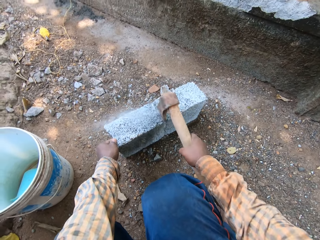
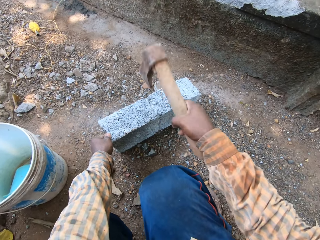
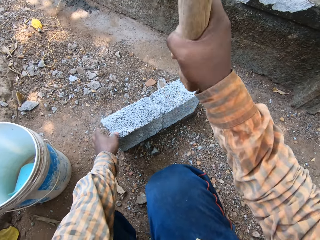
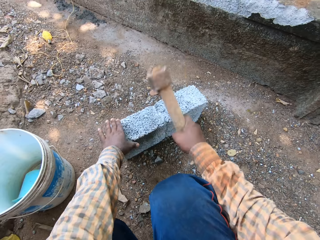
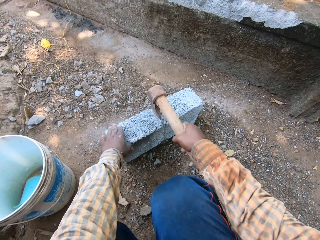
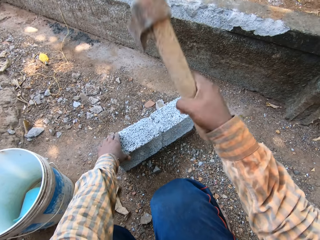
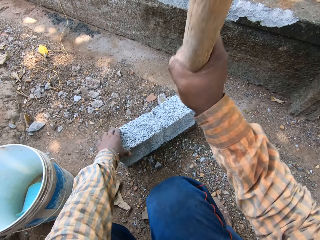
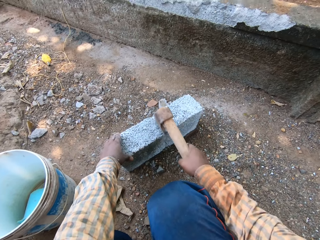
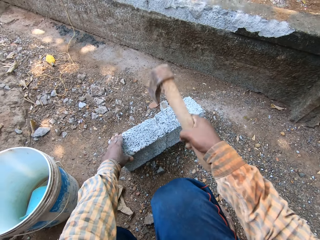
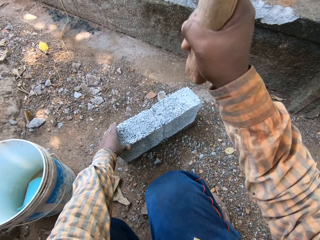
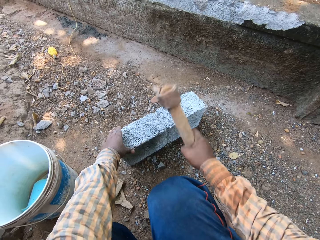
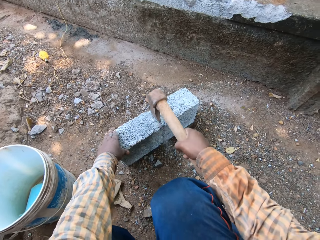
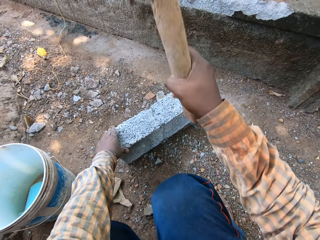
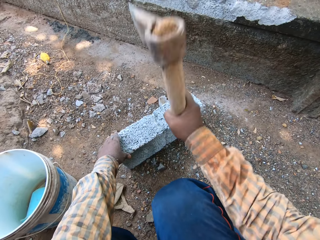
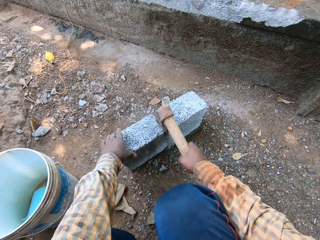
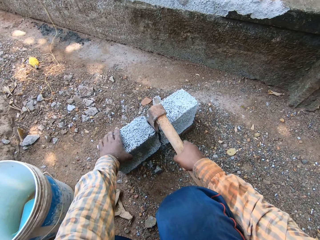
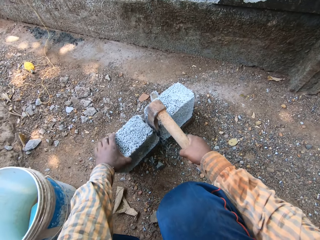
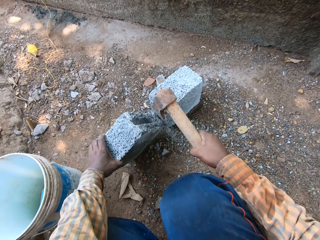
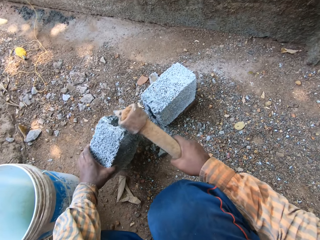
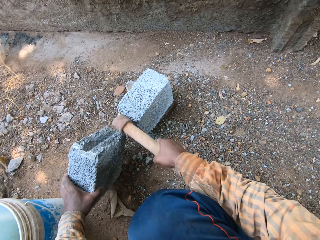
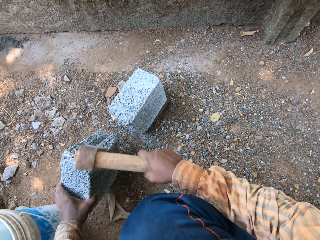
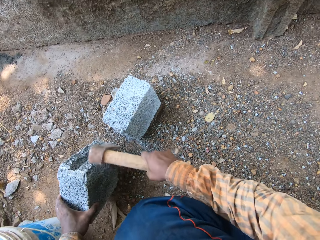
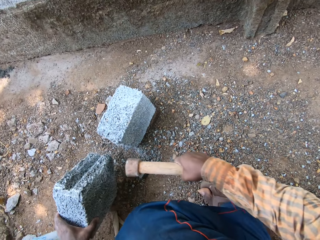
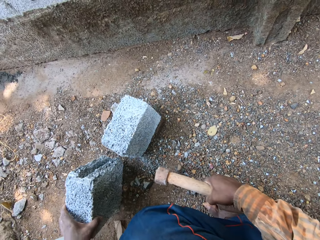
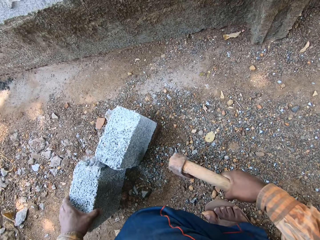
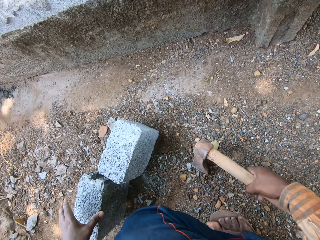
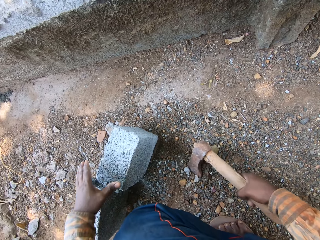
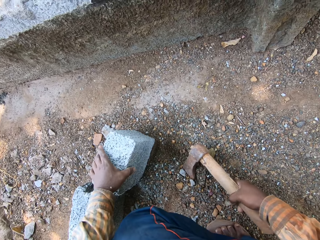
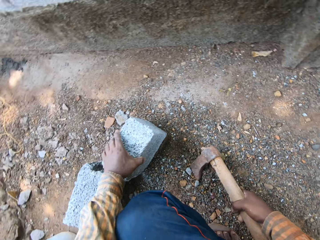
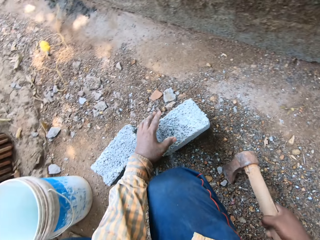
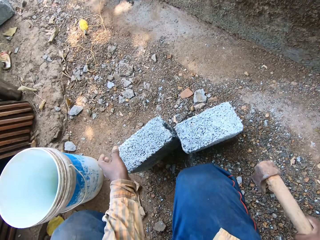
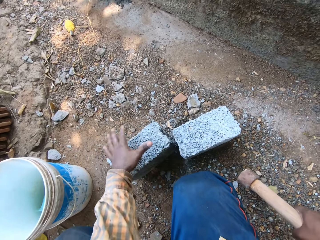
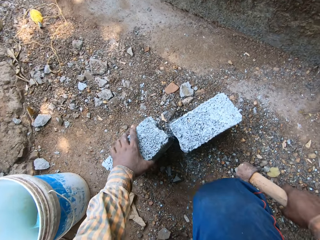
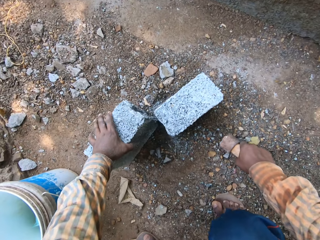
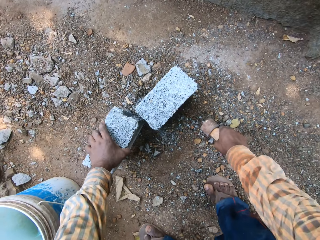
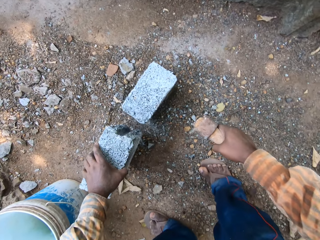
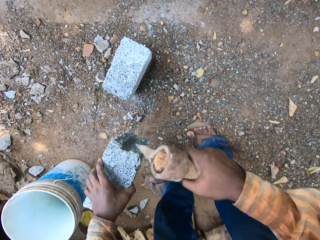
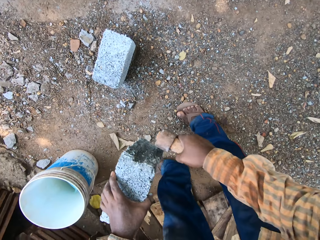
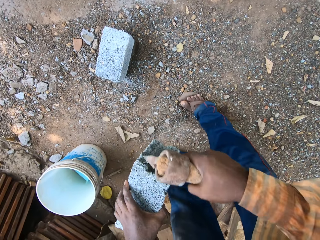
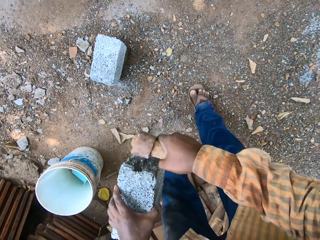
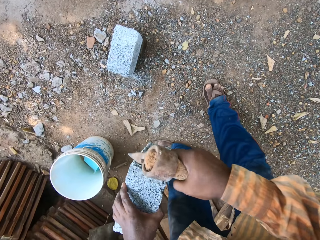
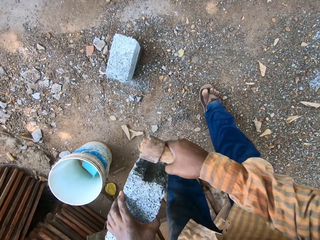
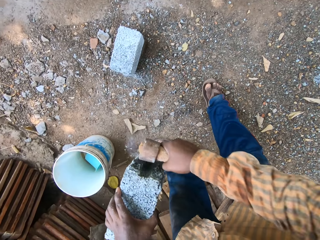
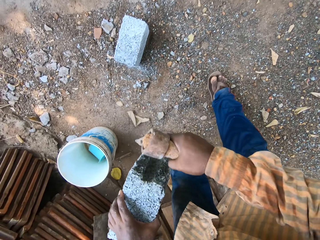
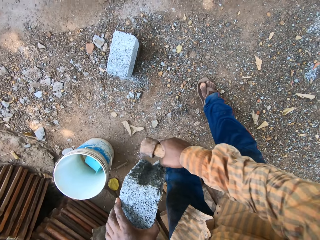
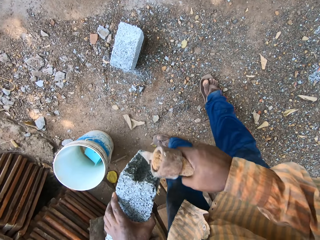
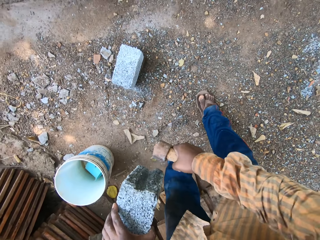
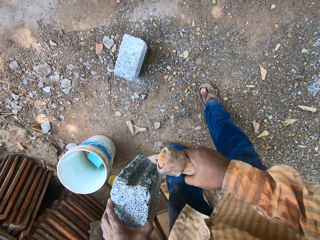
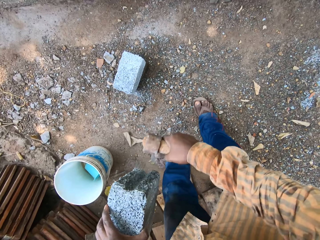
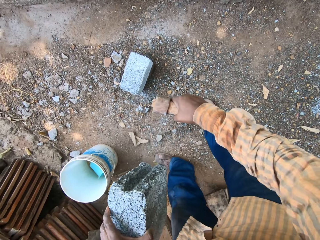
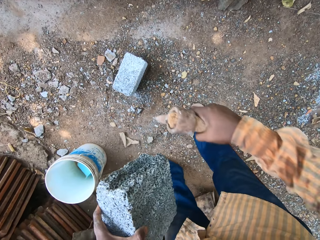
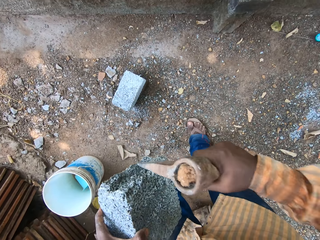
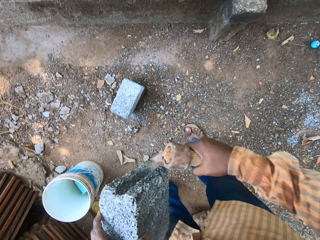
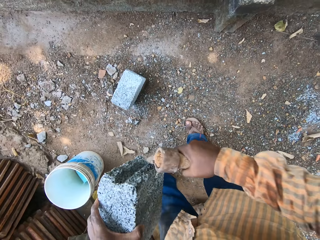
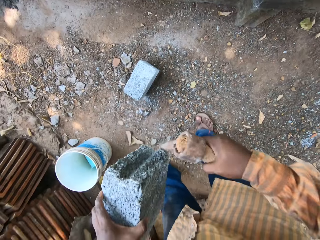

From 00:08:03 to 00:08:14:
The camera wearer separates the broken brick with his left hand. He cuts the bricks into two. He chips off the broken brick on the ground with the brick axe in his right hand. He places his left hand on a brick on the ground. He picks up a broken brick from the ground with his left hand. He chips off the broken brick in his left hand with the brick axe in his right hand.

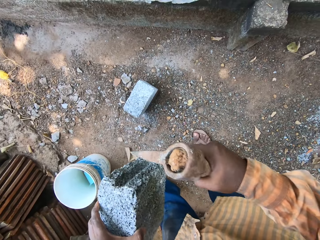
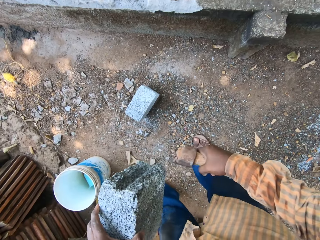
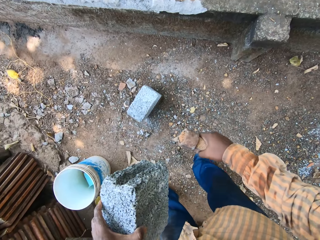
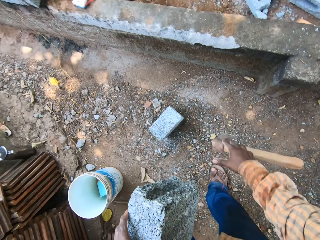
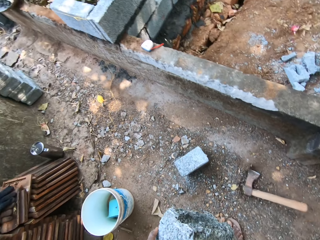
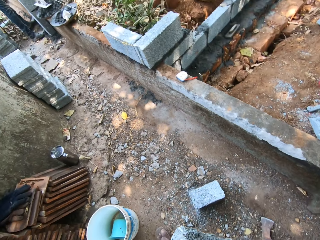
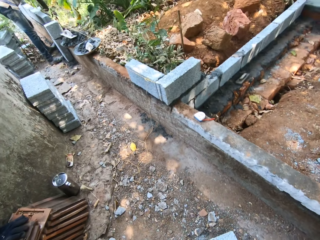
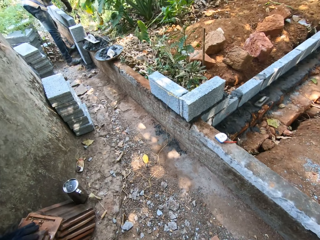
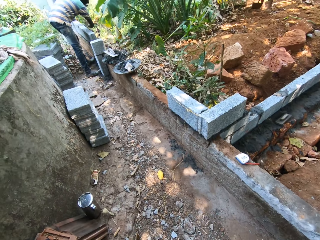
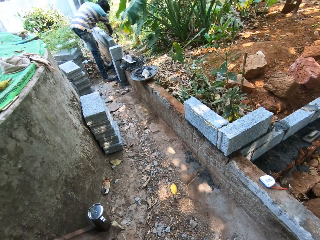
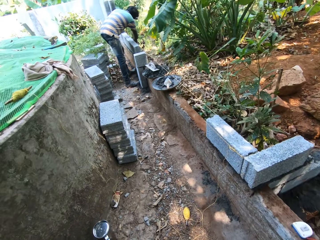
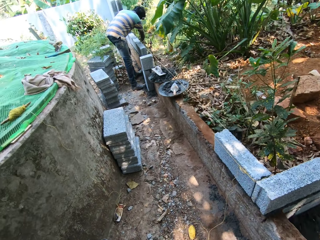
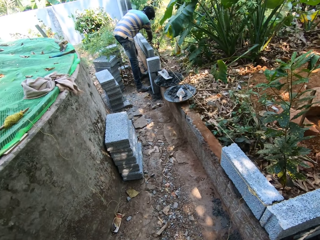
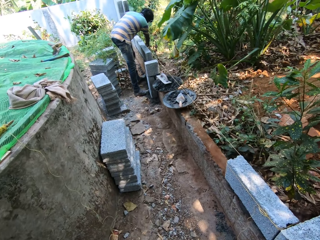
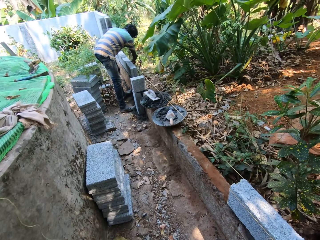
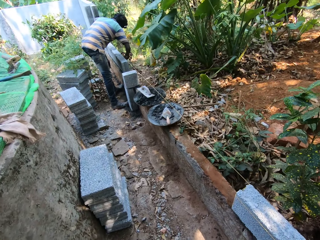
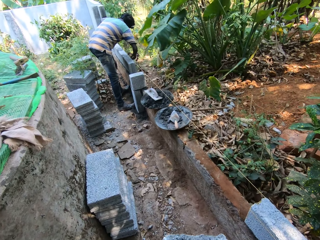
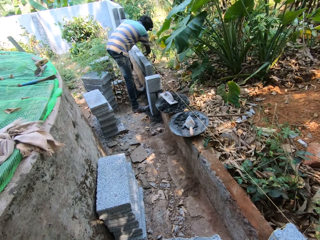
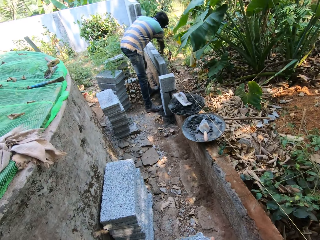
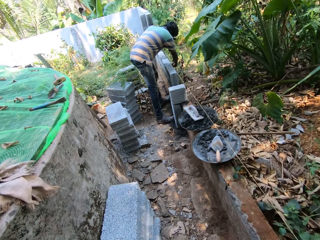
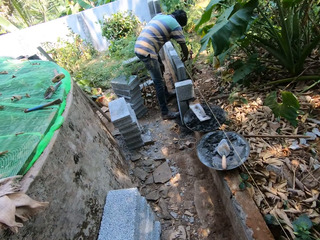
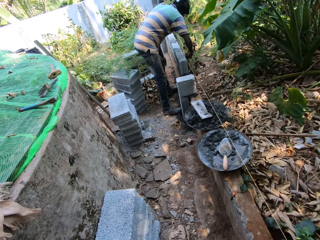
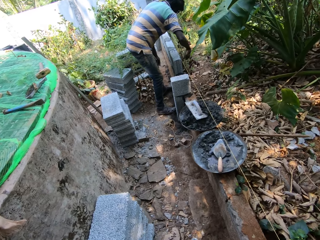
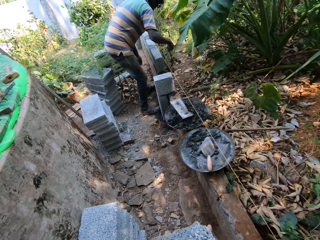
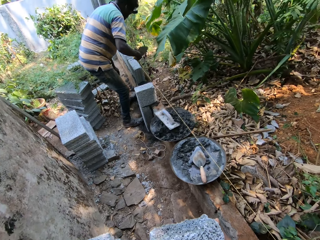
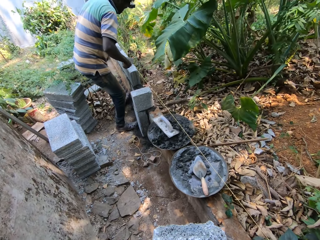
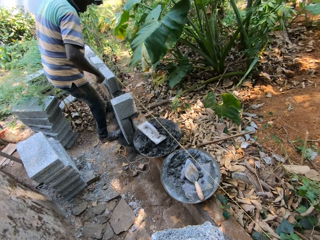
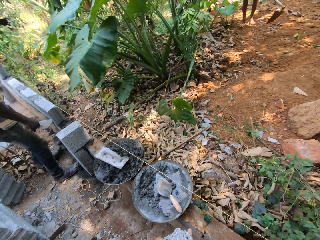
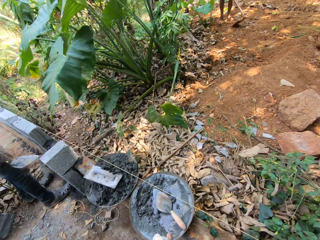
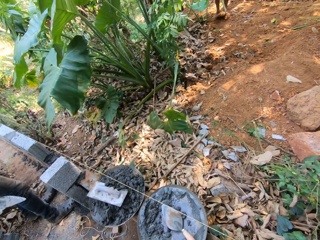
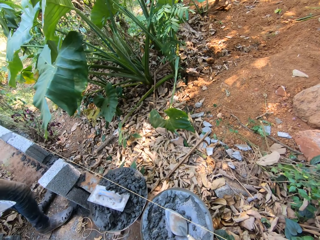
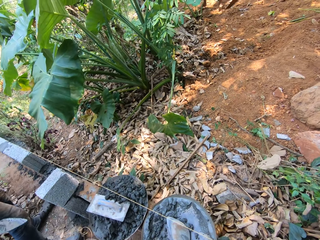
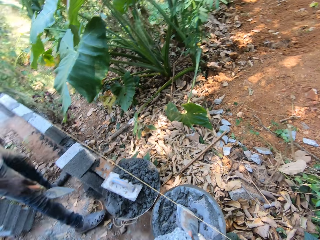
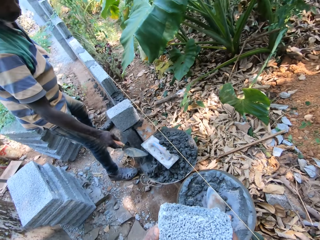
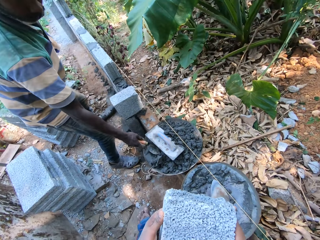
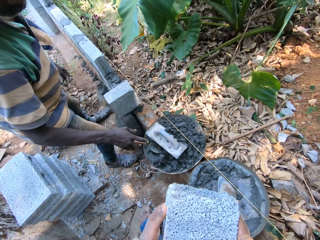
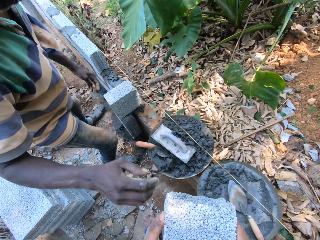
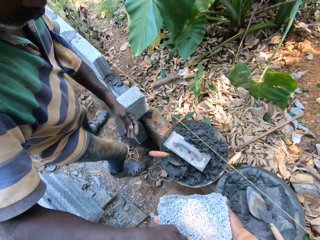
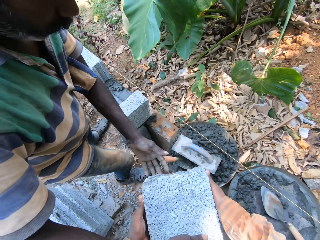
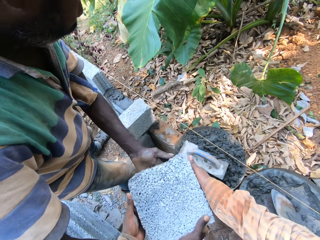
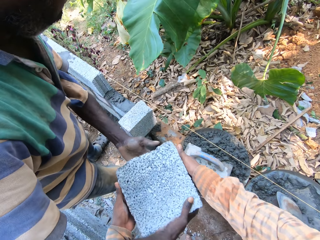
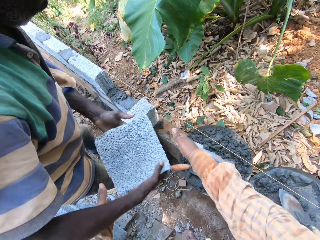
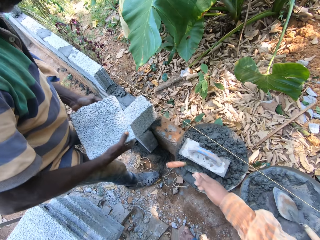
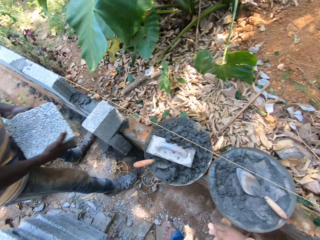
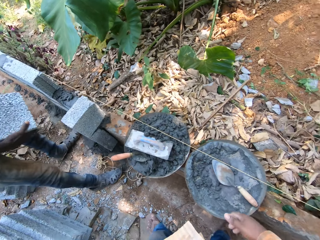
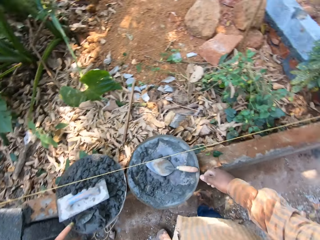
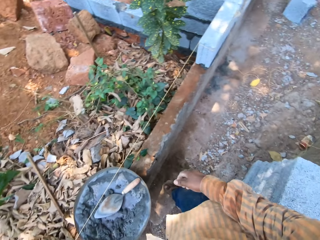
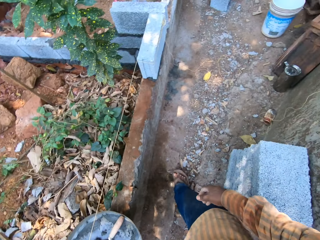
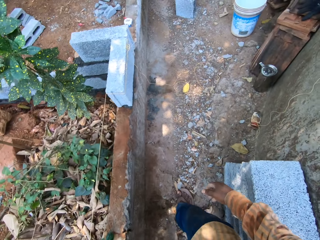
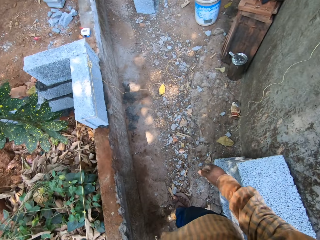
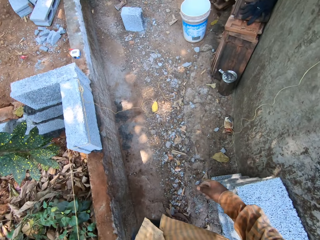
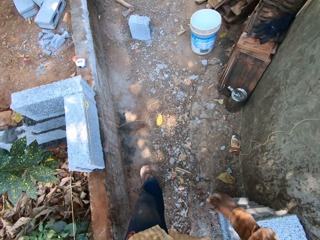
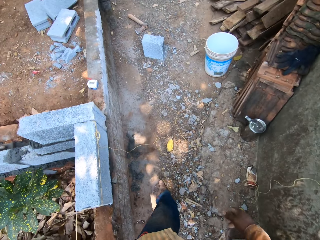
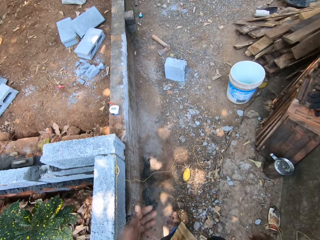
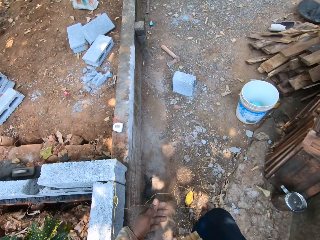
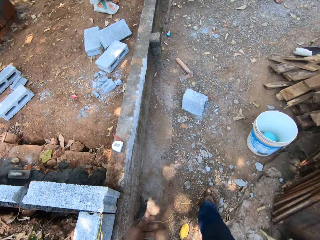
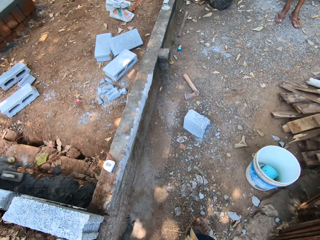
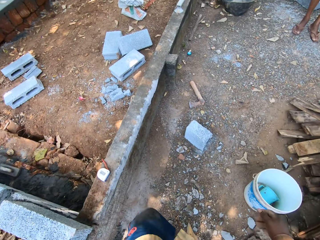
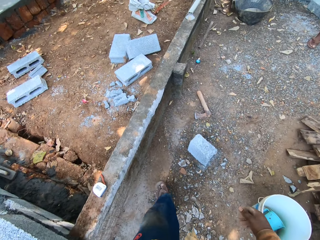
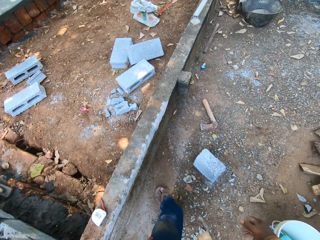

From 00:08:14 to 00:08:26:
The camera wearer drops the brick axe on the ground with his right hand. He walks towards the man. The man collects the broken brick in the camera wearer's hands with his hands. The camera wearer converses with the man. He gives the bricks to the man.
